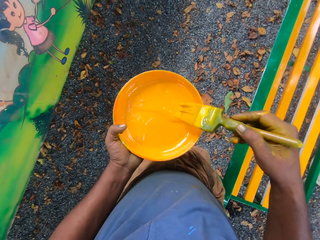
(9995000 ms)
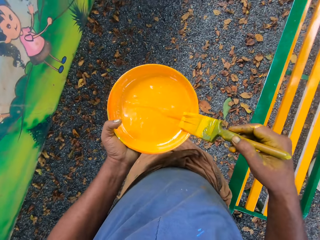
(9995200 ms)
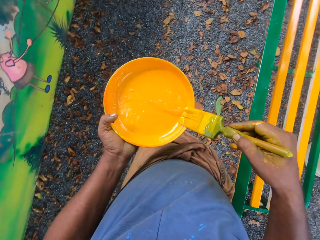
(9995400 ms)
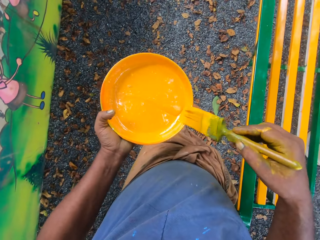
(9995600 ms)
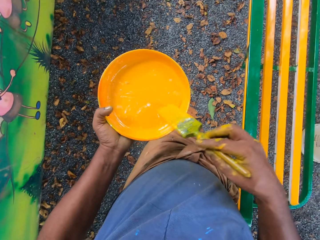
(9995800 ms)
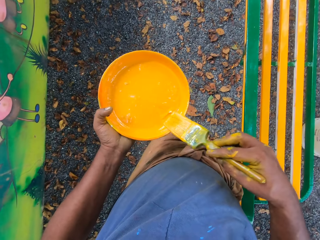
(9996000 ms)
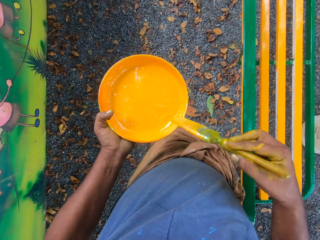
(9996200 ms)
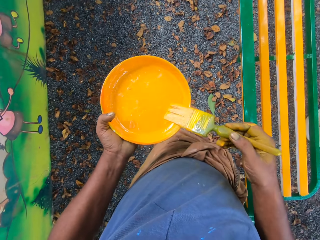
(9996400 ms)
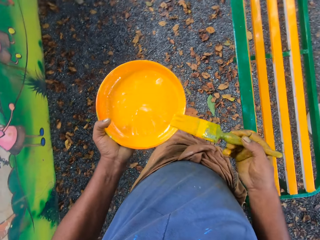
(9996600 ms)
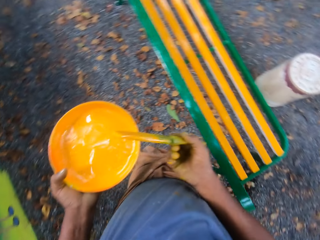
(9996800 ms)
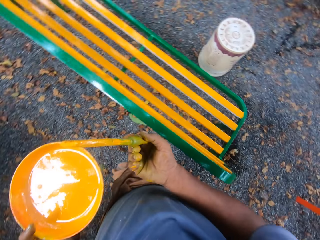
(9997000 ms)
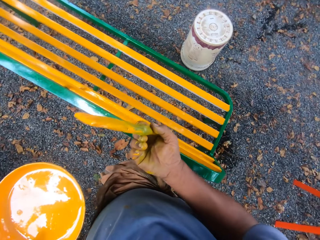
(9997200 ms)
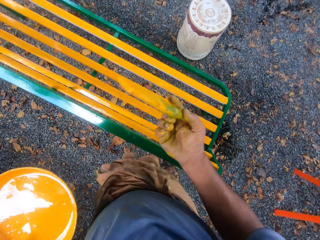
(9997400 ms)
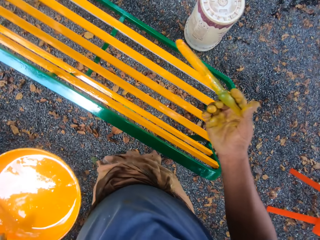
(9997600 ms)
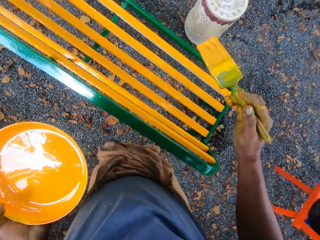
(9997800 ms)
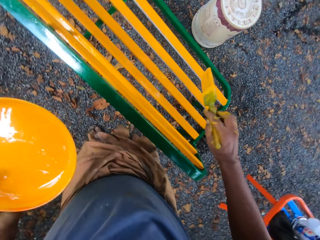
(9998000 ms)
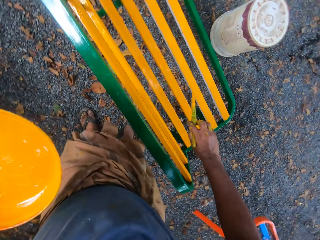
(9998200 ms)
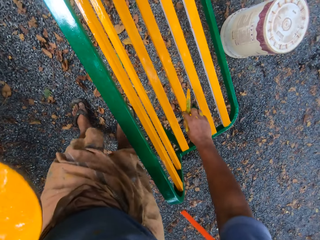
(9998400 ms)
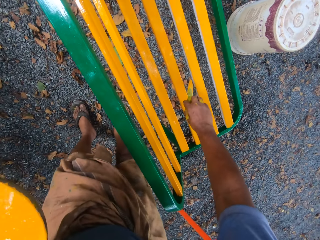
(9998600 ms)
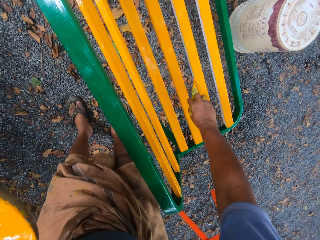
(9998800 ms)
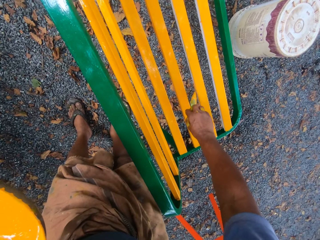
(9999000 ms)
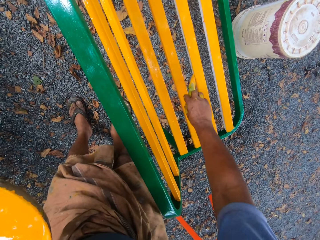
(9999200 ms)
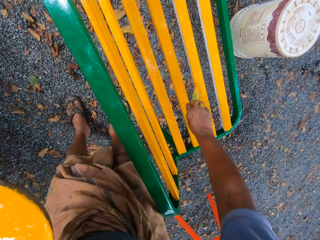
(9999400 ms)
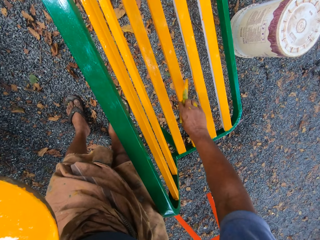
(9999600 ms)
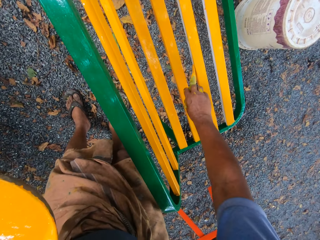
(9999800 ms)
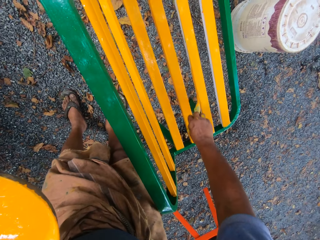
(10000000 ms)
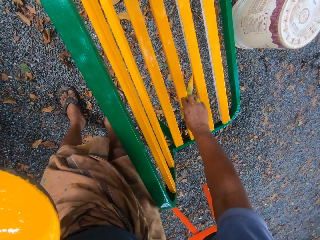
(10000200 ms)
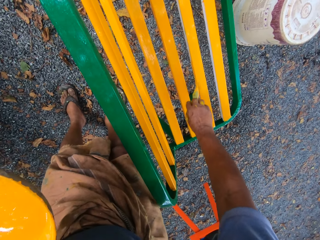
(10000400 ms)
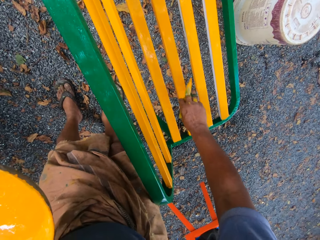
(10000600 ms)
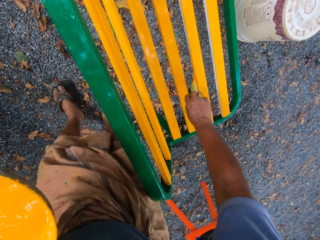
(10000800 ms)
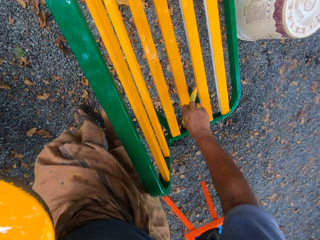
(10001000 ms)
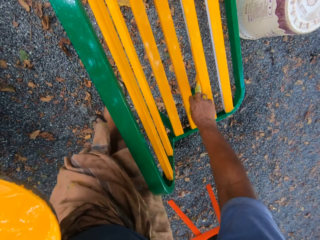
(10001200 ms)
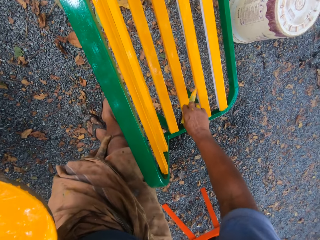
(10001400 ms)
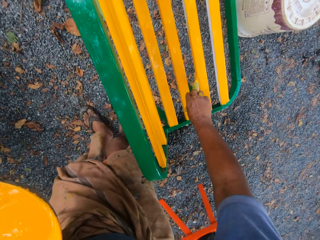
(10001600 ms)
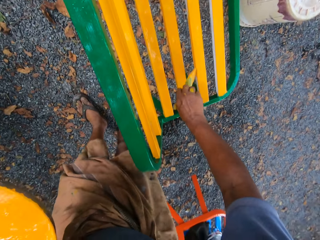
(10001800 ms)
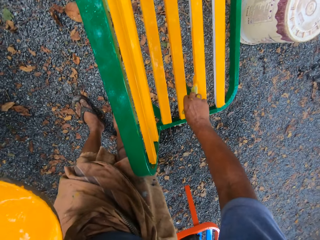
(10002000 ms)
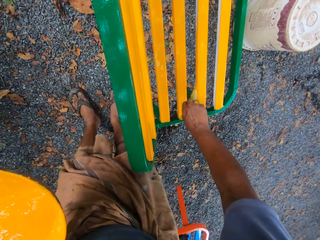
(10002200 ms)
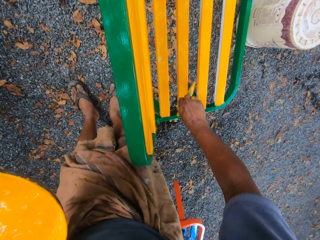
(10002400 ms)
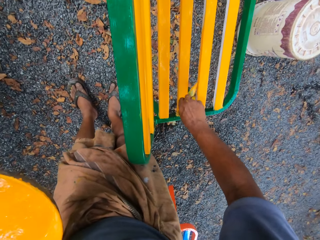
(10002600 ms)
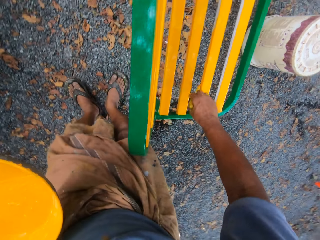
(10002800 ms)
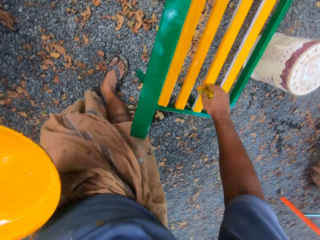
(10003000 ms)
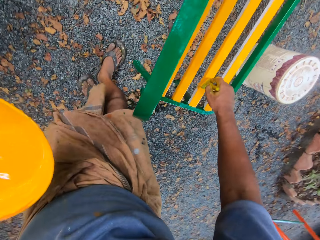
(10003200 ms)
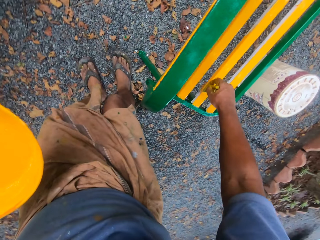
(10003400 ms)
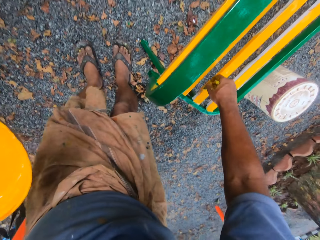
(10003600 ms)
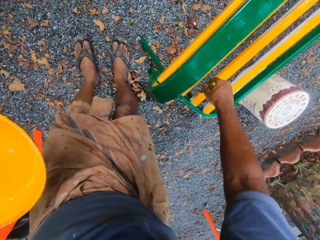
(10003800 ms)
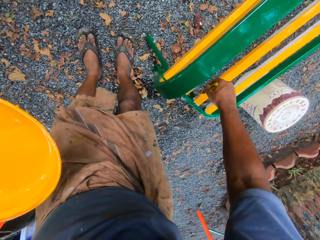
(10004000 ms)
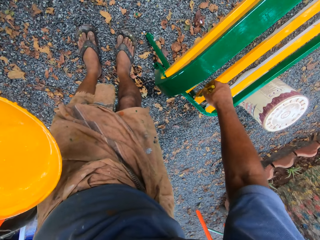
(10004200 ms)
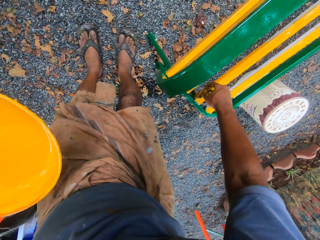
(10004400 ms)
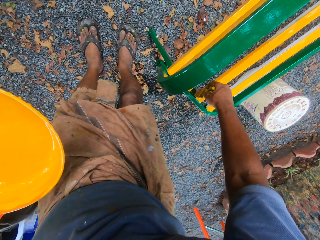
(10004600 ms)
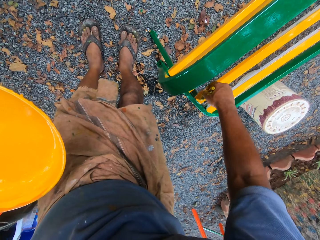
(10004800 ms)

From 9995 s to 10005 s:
The camera wearer scoops paint in a paint tray with a paint brush. They move the paint brush on the paint tray. They paint a bench with the paint brush.

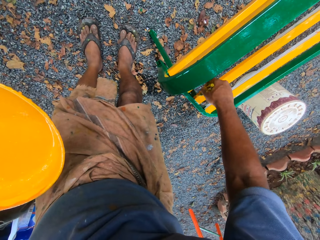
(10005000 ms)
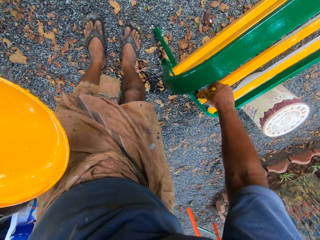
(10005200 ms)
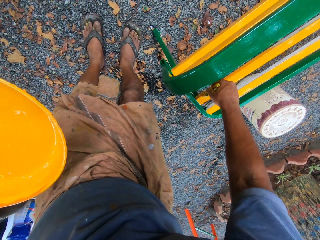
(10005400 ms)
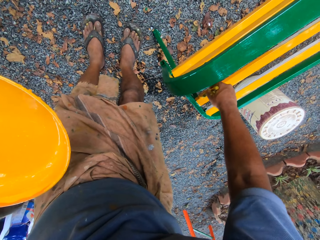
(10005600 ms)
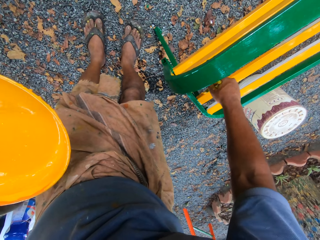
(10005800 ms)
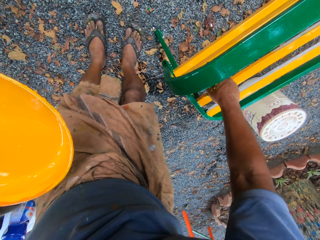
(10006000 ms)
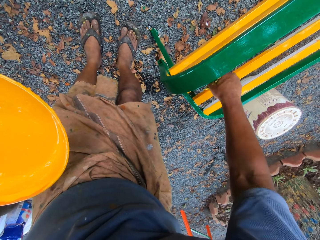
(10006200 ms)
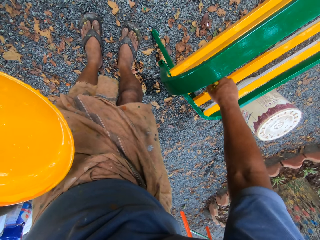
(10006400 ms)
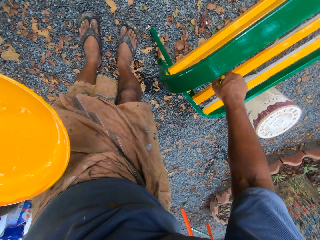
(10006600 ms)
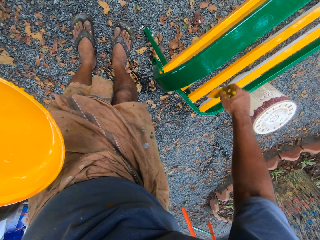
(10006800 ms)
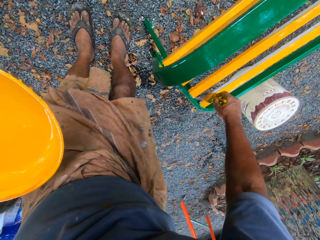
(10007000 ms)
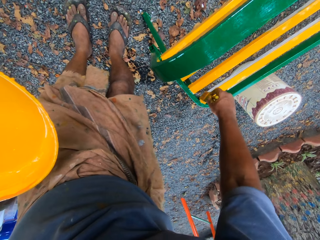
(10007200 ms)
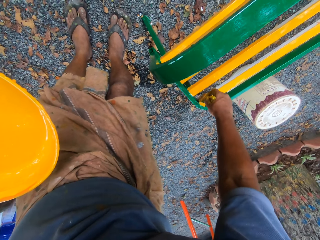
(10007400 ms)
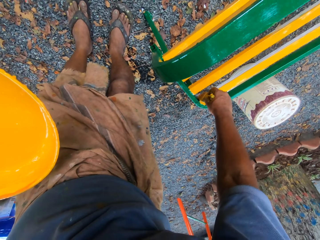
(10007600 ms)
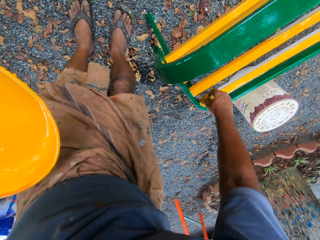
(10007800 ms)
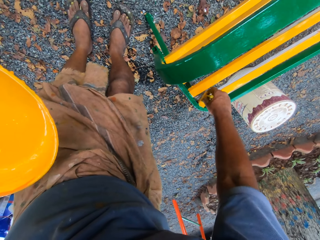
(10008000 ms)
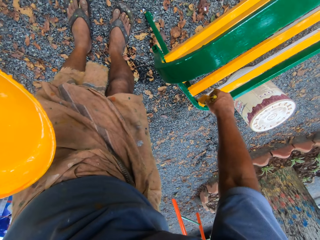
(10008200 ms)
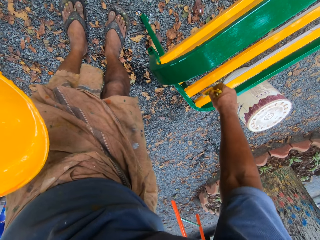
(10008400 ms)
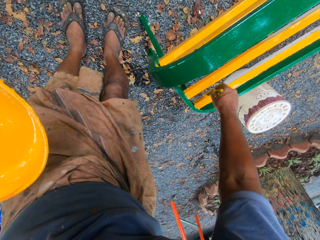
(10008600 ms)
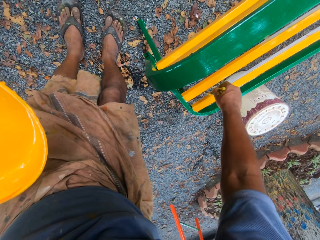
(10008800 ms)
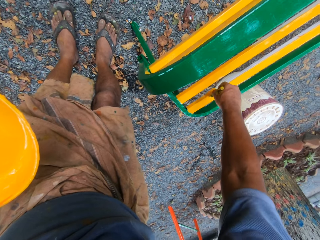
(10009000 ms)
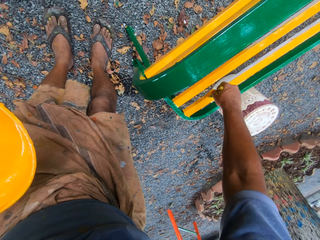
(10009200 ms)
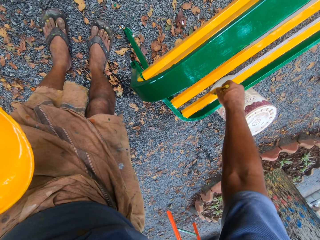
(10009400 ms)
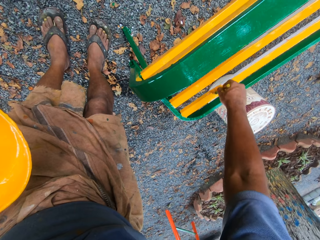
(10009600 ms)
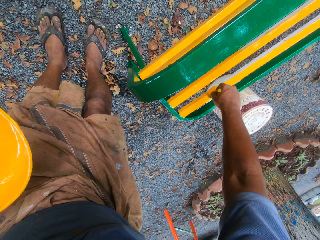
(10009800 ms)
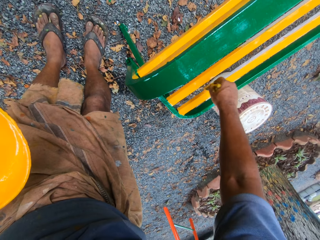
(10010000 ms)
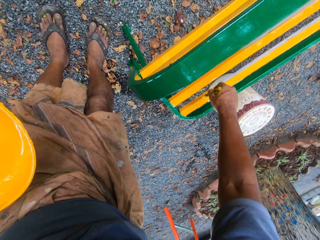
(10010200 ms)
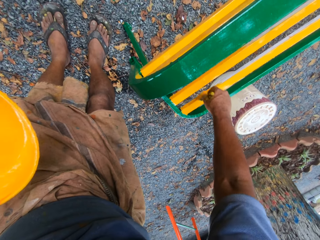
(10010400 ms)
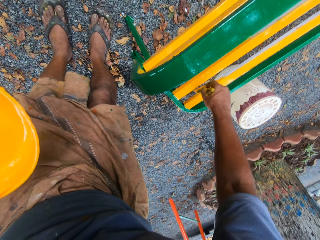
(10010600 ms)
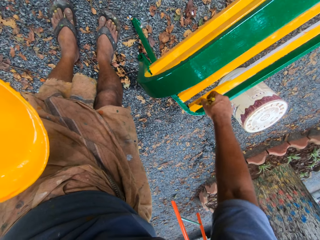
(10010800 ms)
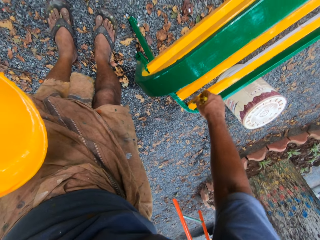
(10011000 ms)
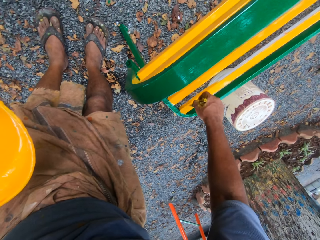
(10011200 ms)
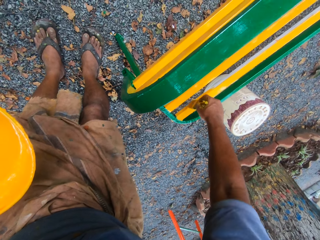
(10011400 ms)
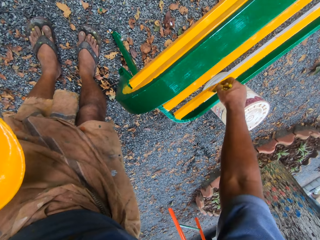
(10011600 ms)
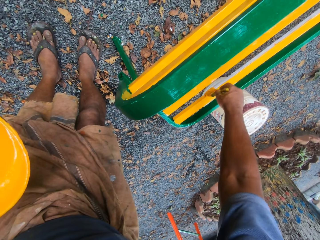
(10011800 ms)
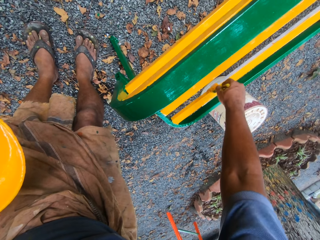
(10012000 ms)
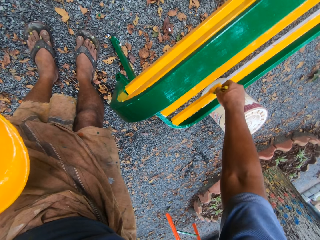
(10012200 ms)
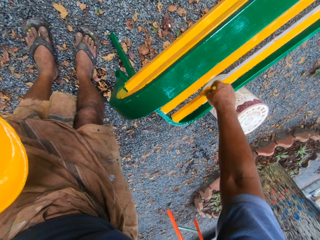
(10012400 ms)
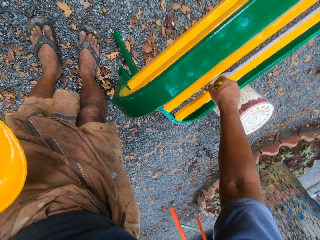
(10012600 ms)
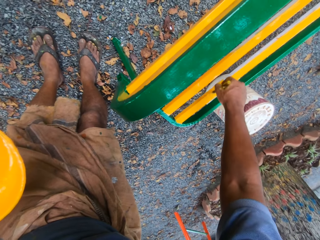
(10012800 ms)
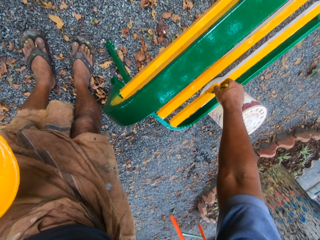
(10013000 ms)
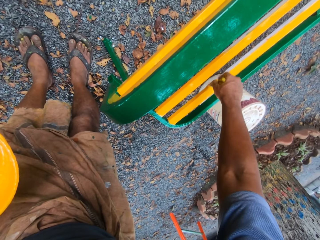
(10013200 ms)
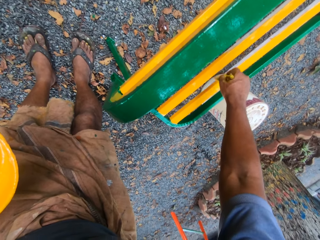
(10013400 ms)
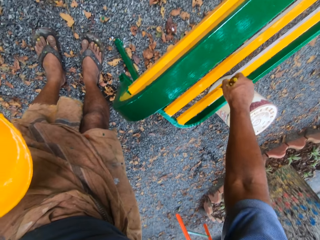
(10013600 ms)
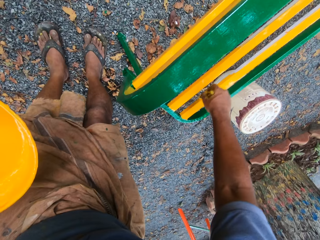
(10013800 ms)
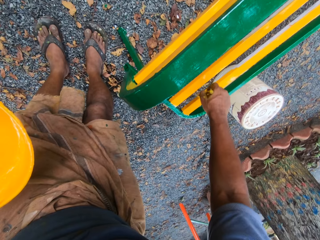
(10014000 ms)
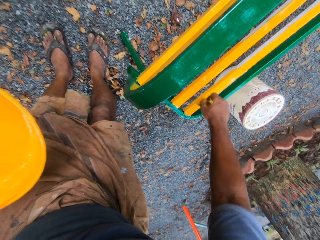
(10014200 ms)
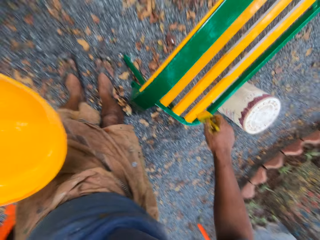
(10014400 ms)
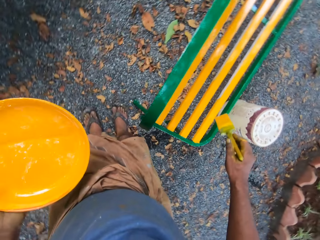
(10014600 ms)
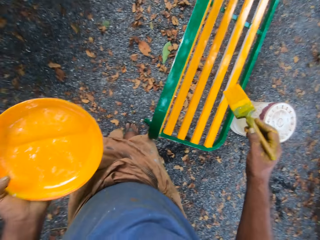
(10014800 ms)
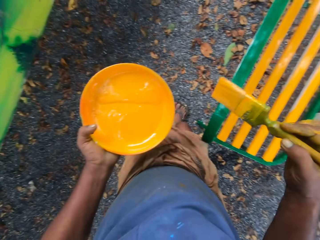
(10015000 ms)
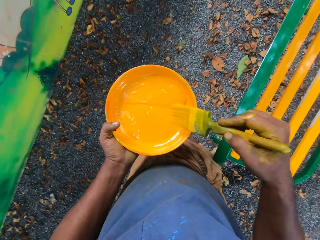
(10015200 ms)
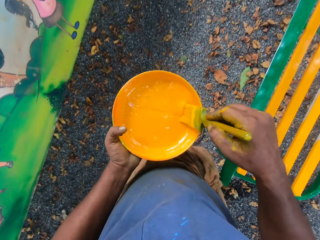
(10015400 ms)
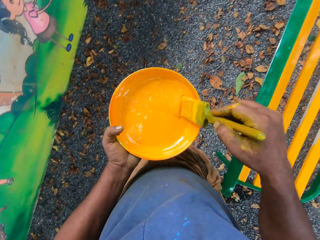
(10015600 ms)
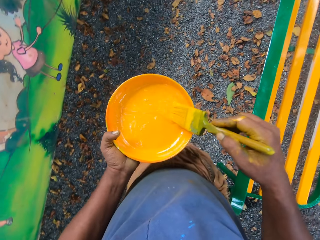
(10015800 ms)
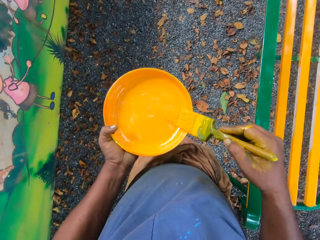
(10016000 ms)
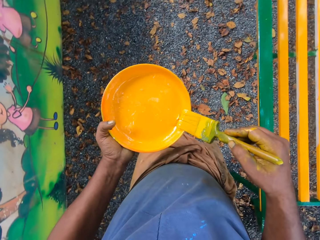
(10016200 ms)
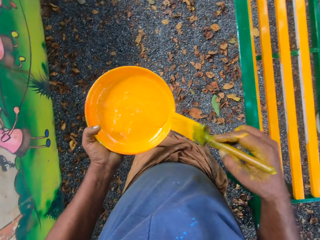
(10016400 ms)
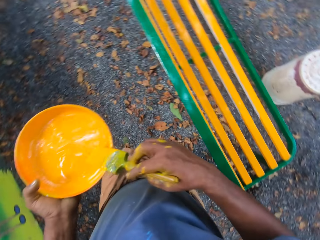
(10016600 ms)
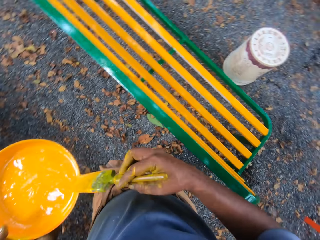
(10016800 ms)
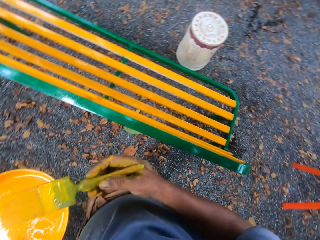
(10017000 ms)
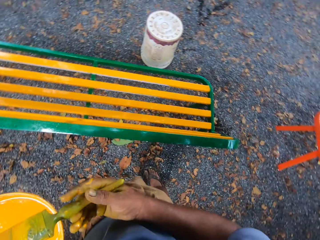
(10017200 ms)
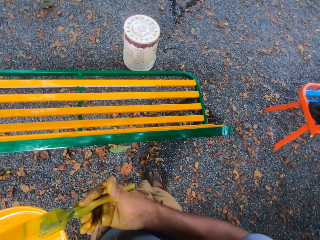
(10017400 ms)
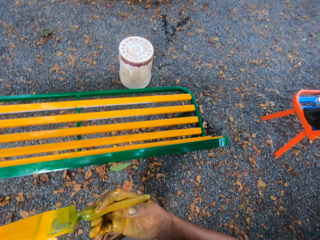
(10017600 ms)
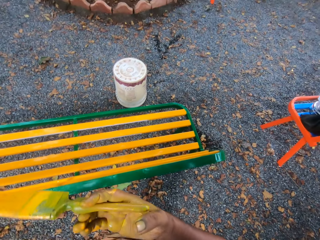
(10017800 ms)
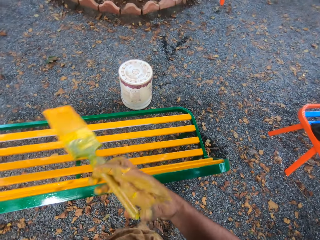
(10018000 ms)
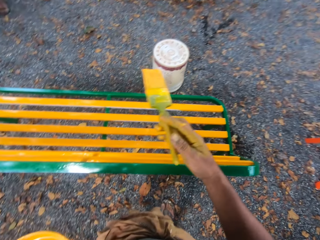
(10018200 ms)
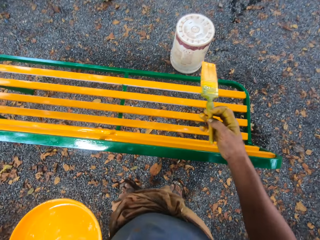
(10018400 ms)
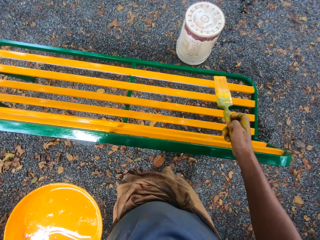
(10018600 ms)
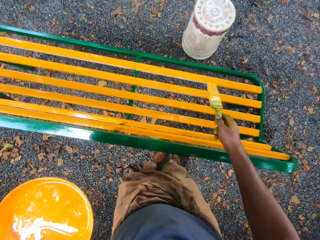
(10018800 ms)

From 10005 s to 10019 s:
The camera wearer paints a bench with a brush. They paint the bench with the brush again. They scoop paint in a paint tray with the paint brush. They move the paint brush on the paint tray.
